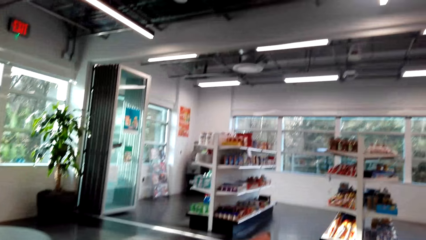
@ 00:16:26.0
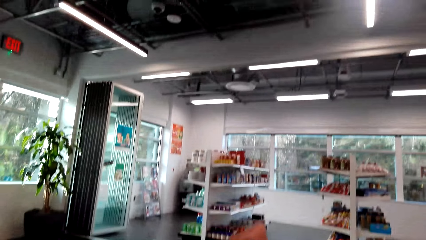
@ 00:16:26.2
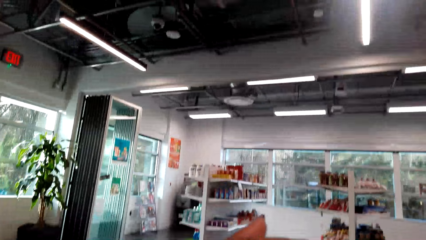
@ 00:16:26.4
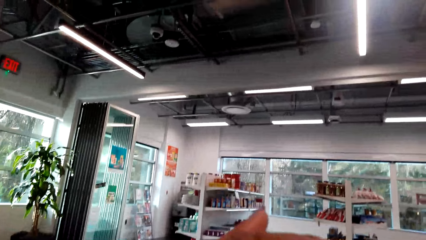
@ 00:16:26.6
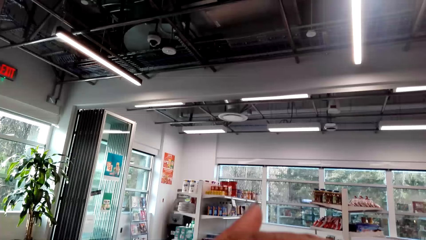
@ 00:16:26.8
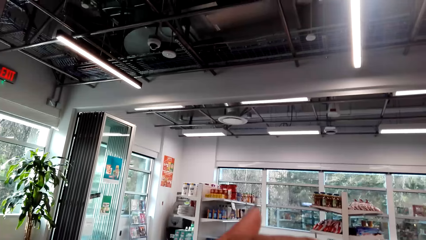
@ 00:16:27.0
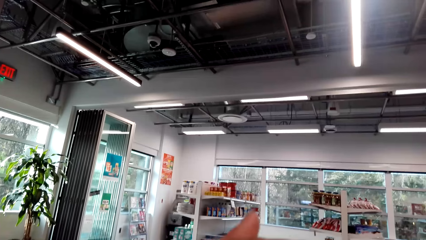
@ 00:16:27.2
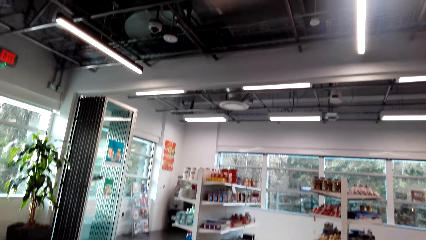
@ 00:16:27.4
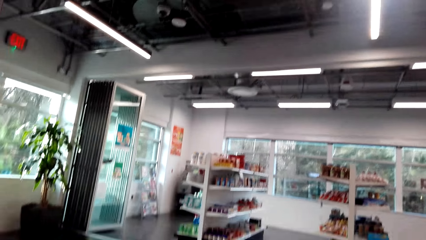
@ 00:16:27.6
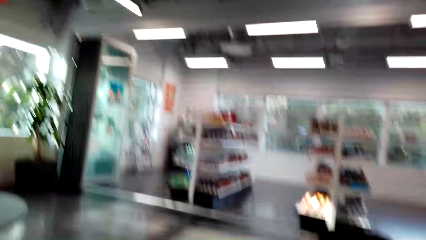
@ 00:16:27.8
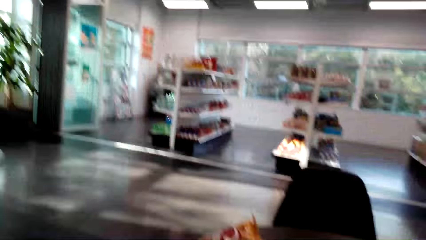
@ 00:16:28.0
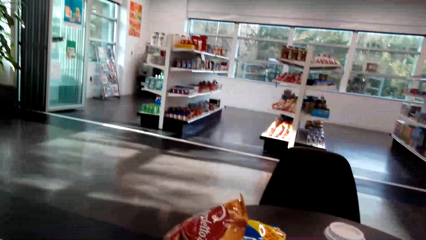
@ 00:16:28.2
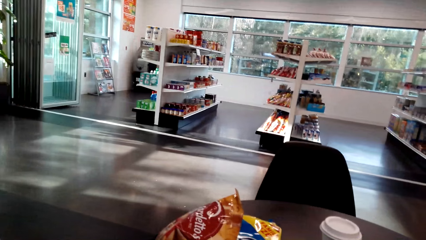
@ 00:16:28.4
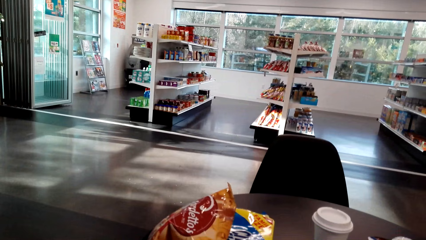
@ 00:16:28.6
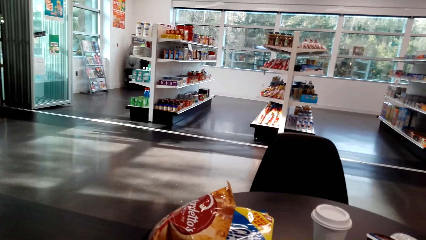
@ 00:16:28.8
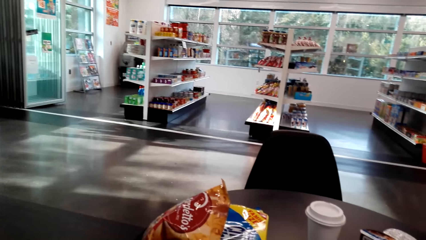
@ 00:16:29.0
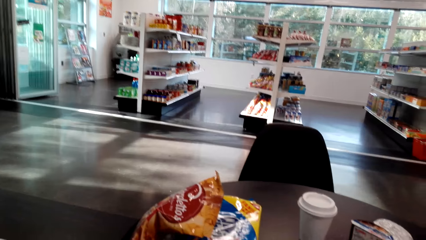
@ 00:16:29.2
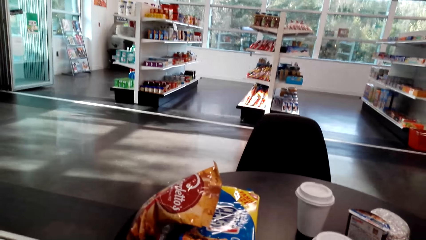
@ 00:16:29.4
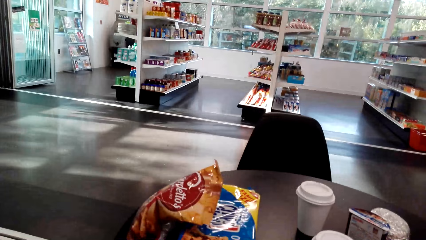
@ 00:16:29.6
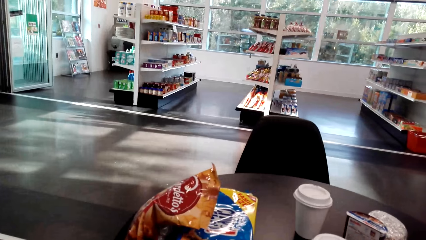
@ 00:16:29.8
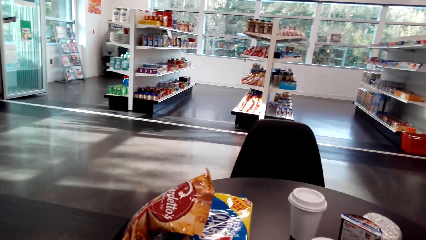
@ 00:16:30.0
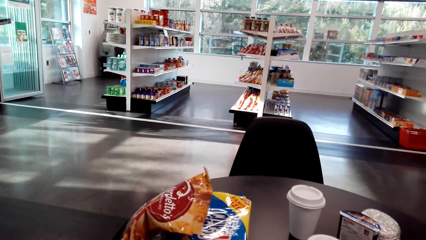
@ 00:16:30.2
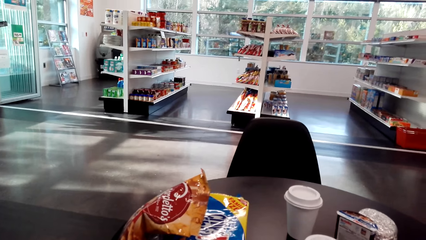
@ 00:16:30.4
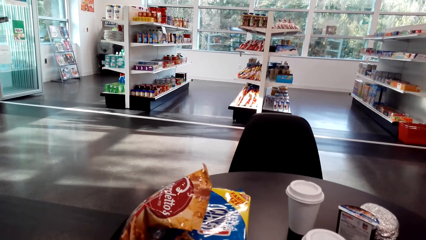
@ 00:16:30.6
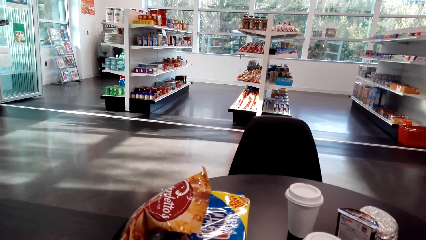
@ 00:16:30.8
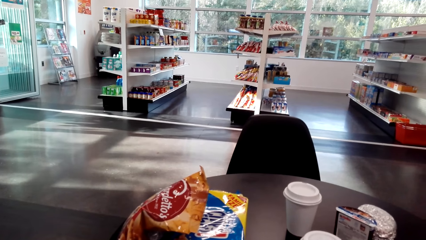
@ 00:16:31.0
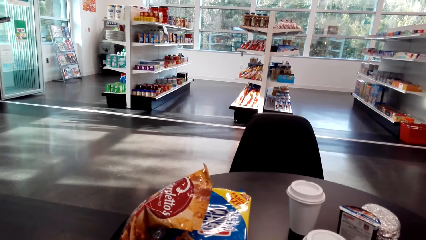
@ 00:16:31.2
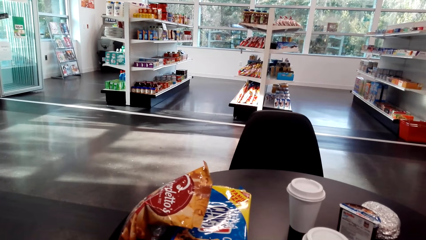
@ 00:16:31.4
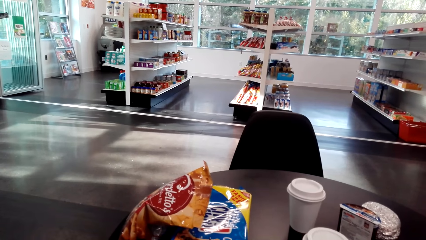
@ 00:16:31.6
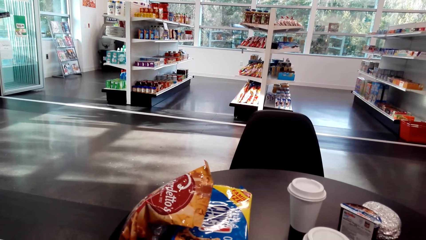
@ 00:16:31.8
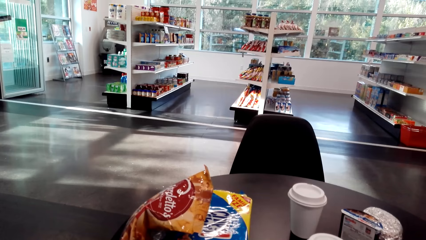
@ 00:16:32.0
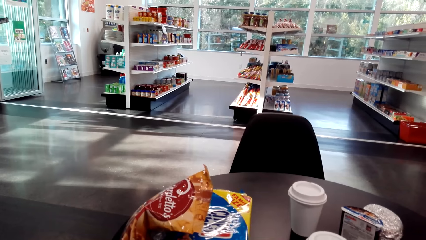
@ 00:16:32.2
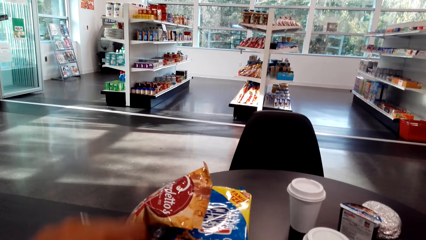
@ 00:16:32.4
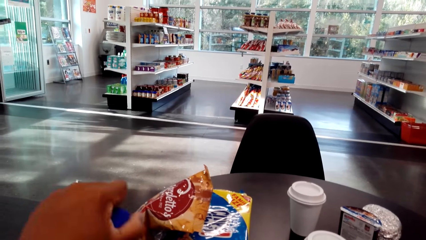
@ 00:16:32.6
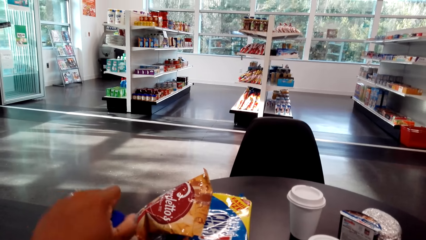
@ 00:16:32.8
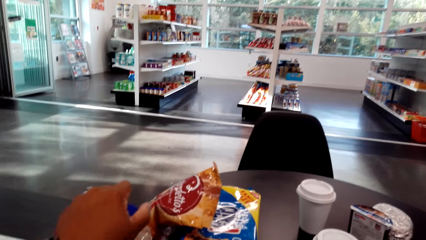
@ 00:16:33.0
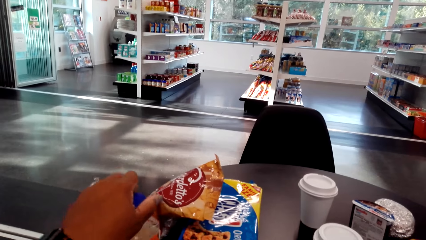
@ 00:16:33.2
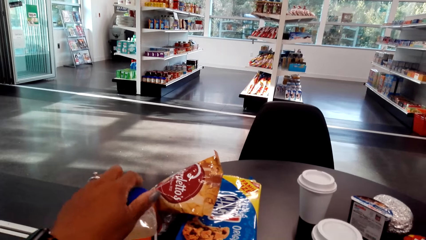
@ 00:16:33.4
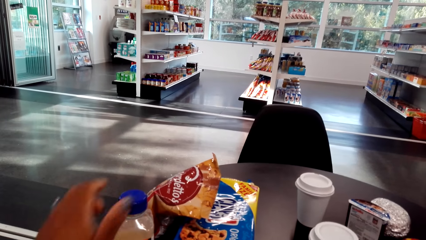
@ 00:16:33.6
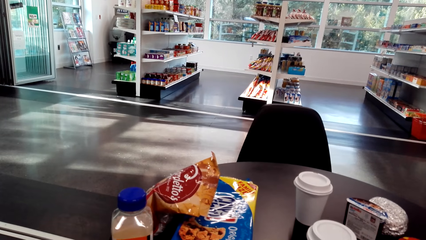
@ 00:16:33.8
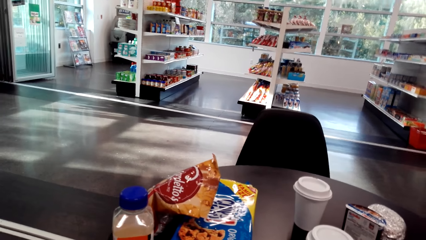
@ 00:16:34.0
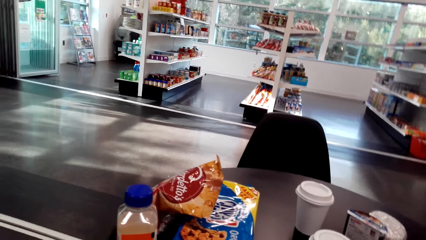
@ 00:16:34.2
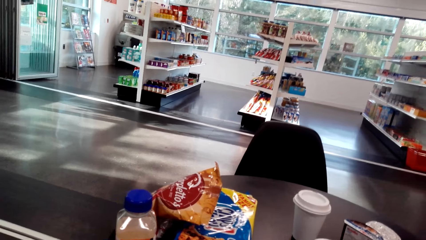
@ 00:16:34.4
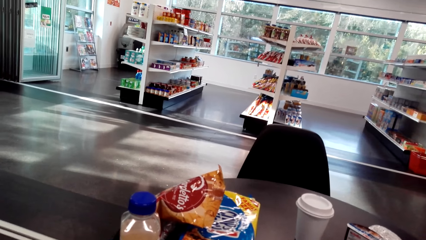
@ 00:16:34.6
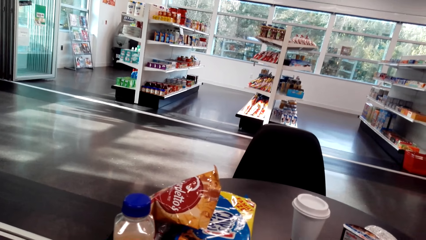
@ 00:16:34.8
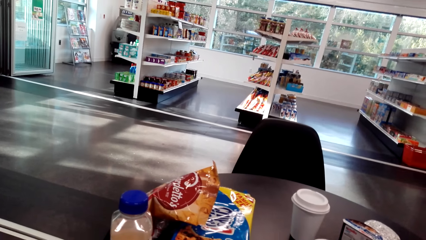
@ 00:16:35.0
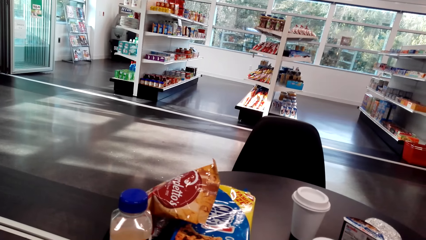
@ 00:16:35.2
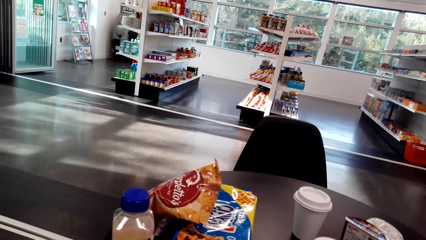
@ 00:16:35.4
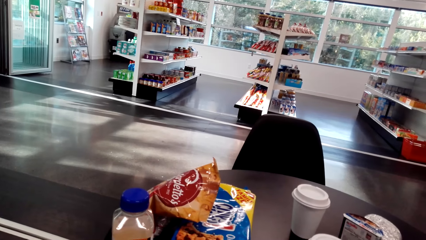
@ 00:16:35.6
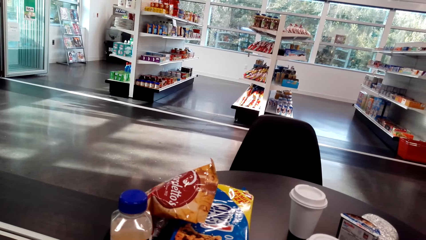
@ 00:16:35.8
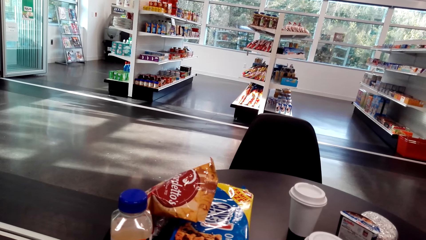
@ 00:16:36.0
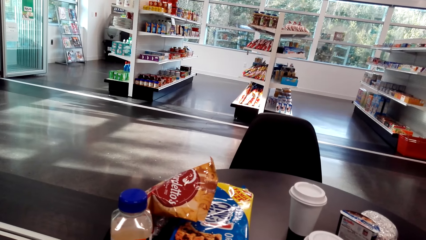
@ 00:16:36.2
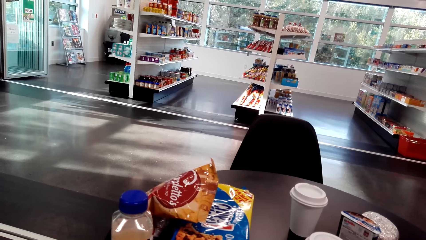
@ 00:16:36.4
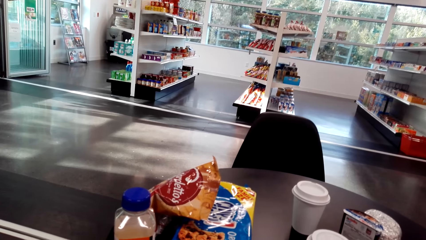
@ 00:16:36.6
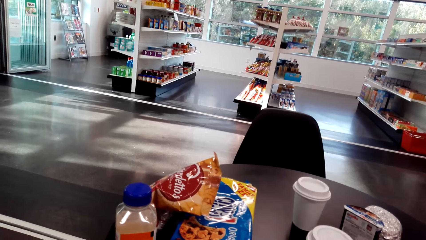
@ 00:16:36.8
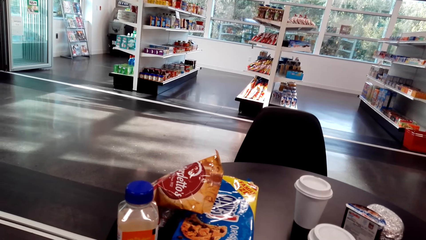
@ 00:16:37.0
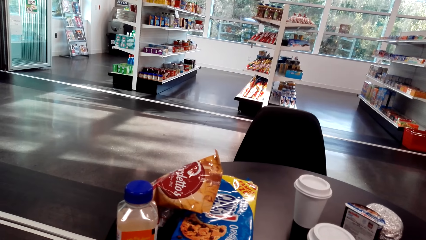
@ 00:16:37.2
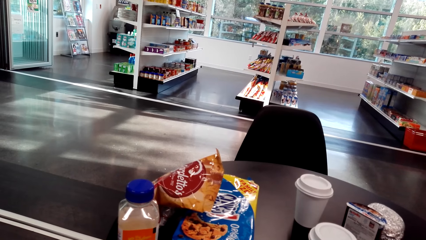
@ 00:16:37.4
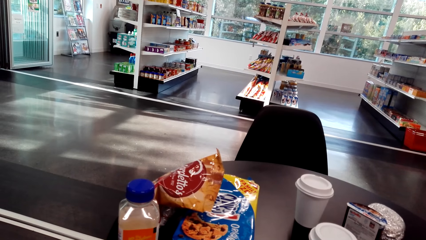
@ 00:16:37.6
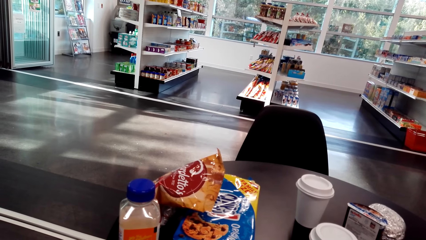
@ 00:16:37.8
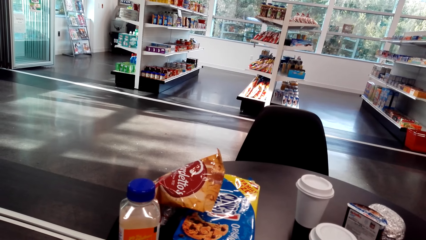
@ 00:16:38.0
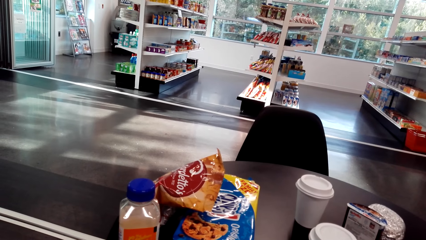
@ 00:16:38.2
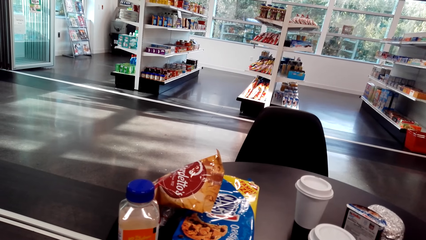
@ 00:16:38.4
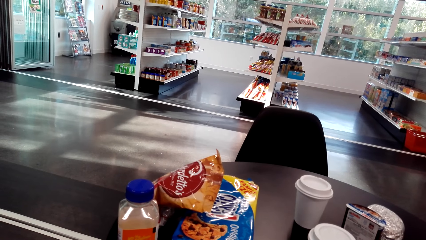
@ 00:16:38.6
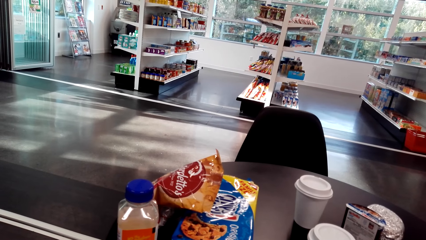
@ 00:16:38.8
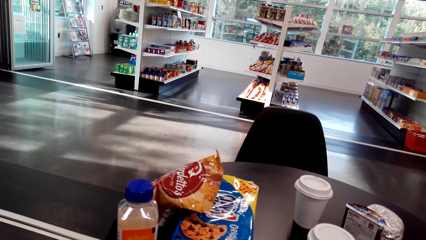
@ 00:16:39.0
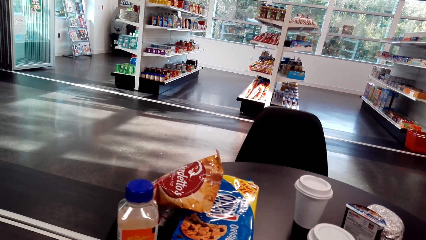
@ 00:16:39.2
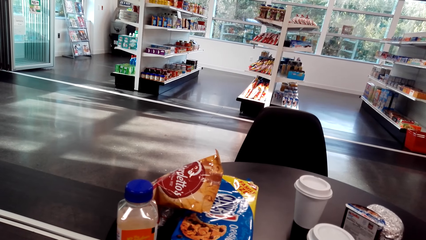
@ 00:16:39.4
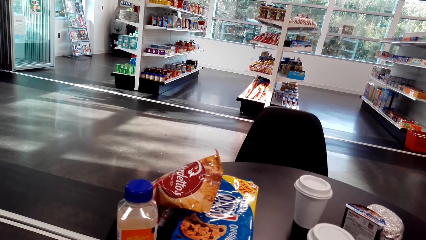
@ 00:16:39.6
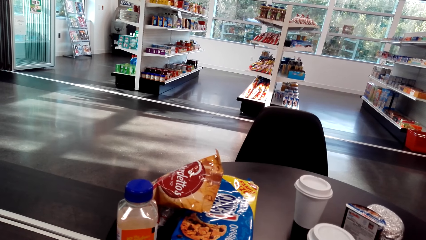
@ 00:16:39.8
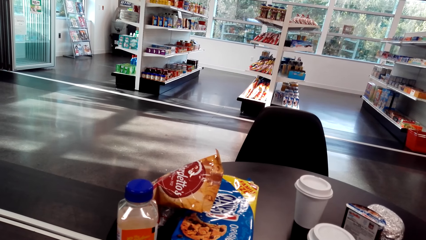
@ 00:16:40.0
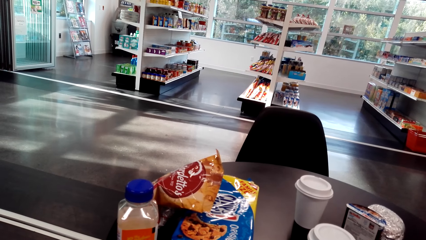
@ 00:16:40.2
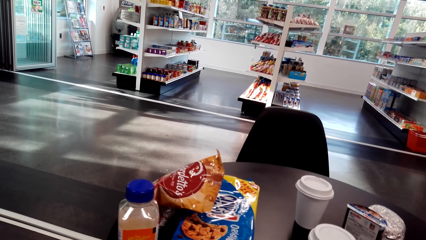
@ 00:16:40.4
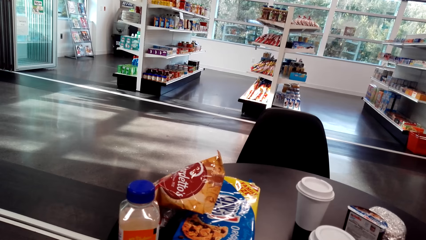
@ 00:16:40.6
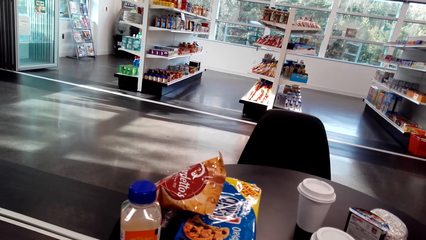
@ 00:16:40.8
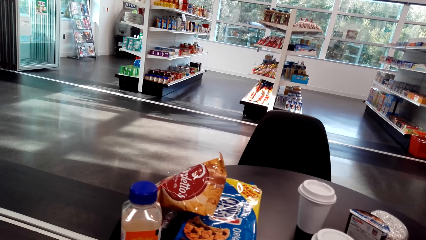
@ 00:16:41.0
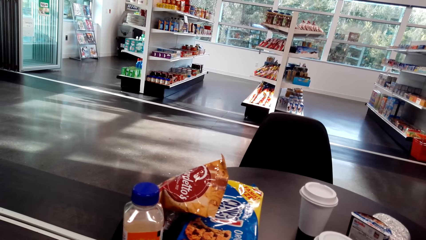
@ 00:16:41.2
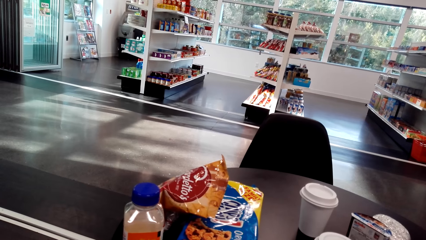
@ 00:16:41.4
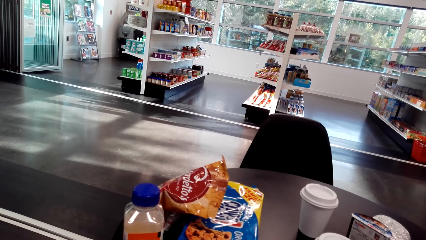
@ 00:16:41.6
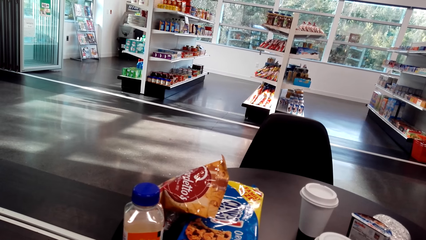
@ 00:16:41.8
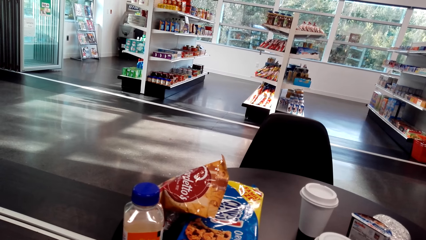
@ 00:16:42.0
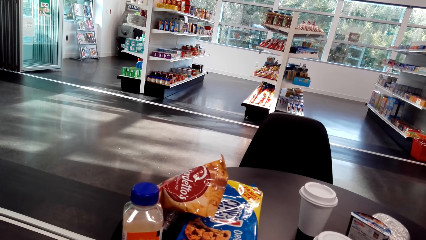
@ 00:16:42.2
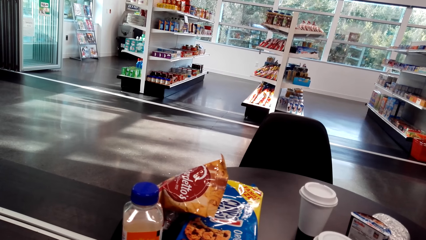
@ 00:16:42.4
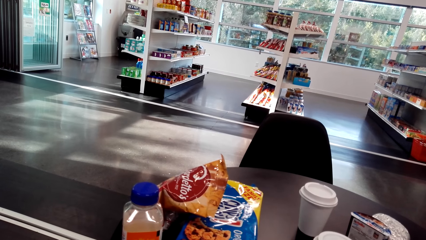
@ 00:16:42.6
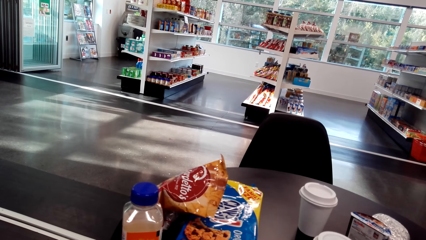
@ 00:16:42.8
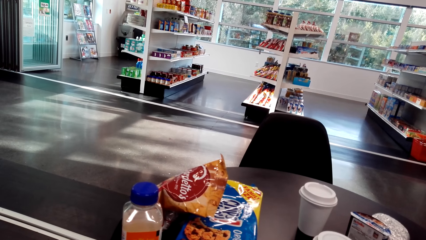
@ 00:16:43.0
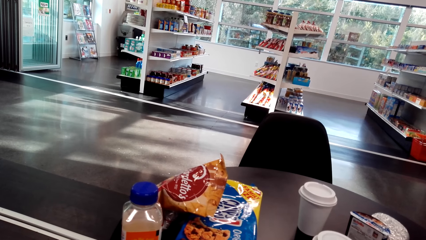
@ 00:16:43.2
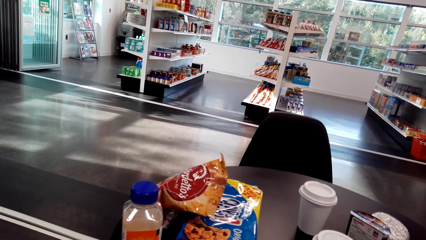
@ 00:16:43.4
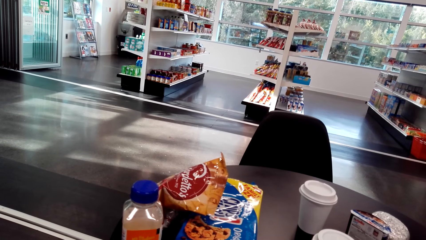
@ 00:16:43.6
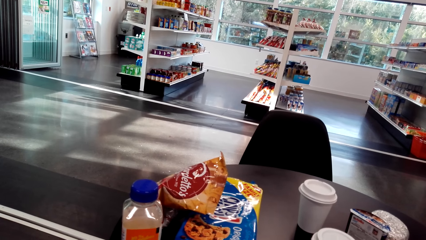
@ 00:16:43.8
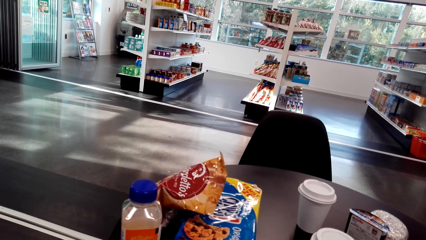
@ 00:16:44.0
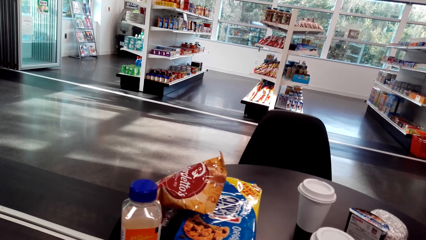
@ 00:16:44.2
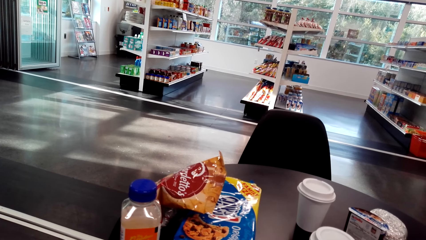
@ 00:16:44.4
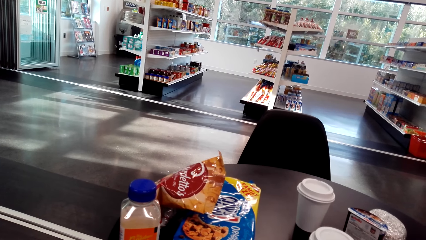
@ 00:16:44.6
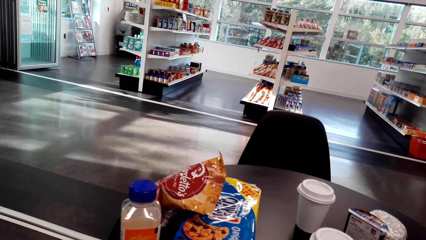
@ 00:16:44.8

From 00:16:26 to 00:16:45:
The camera wearer looks around. They drink something from the bottle. They place the bottle on the table. They close the bottle. They watch a video on the phone.
